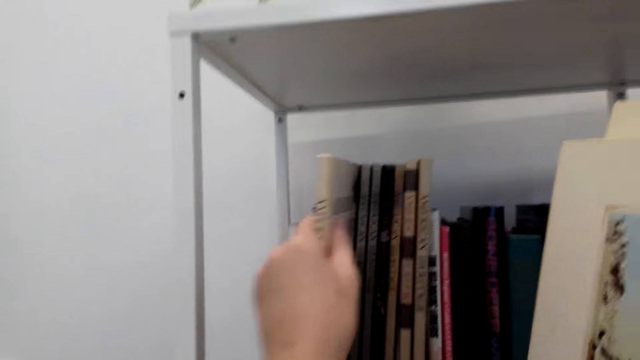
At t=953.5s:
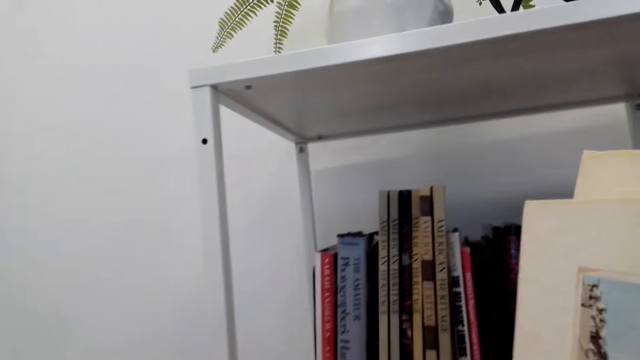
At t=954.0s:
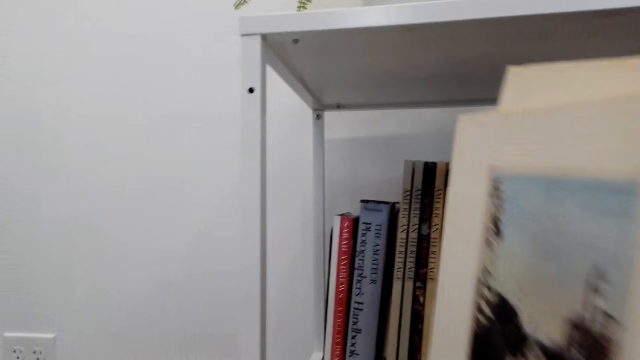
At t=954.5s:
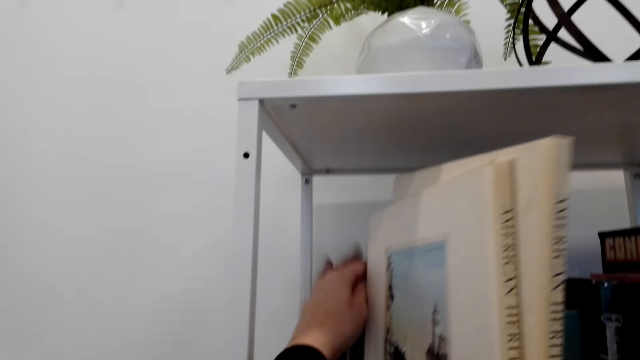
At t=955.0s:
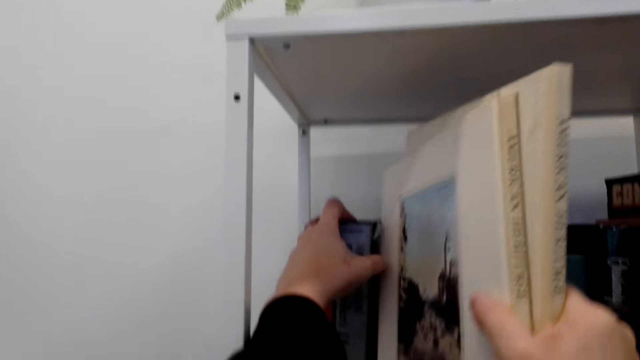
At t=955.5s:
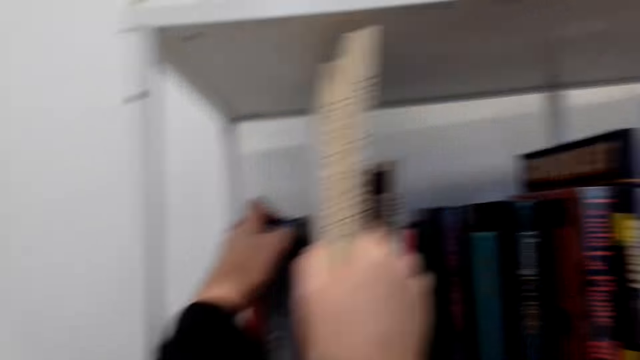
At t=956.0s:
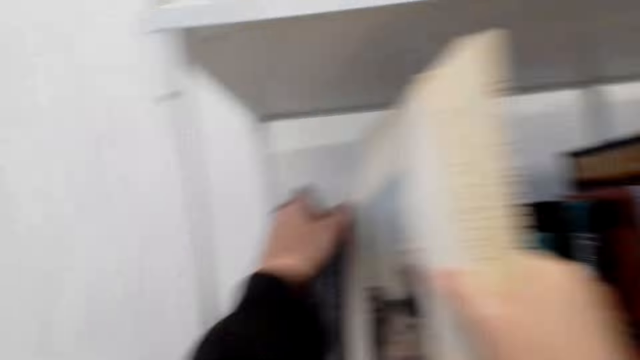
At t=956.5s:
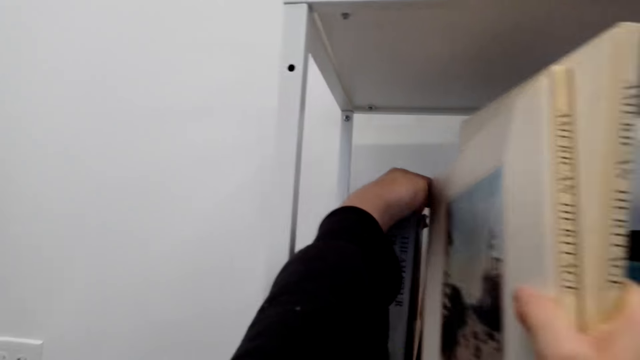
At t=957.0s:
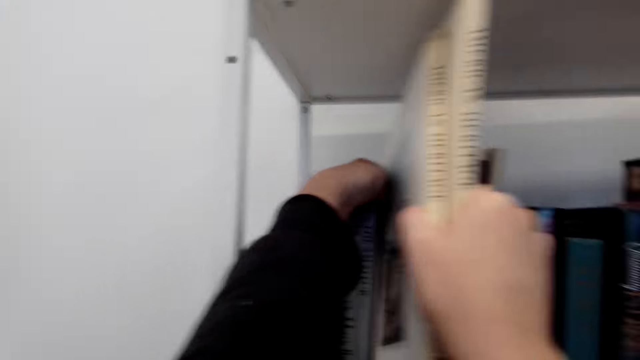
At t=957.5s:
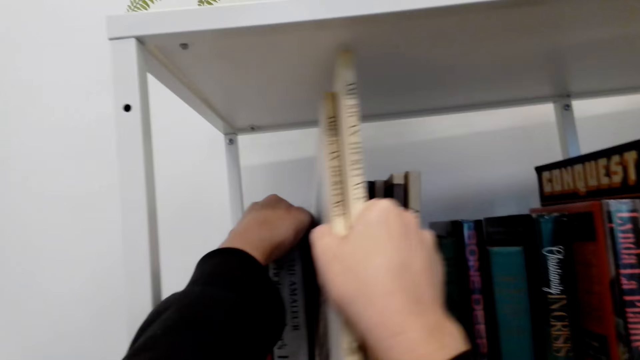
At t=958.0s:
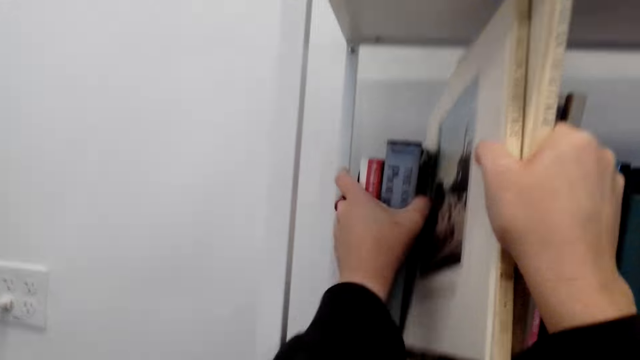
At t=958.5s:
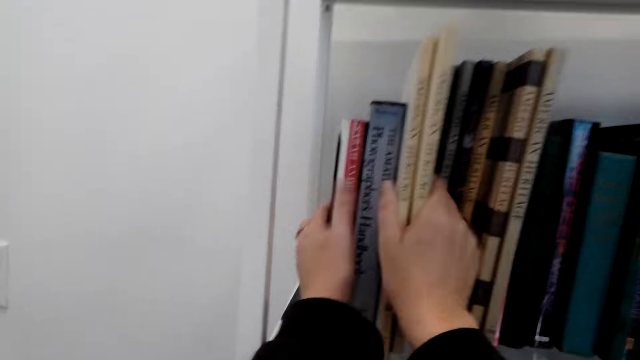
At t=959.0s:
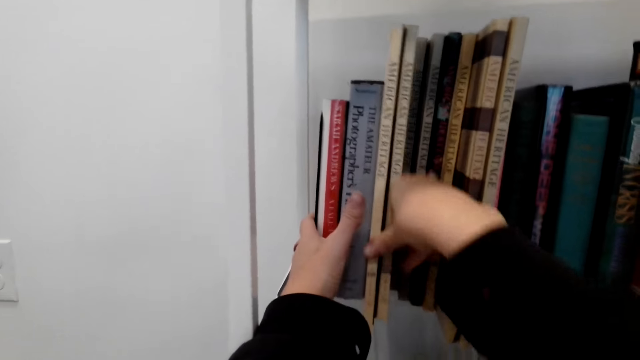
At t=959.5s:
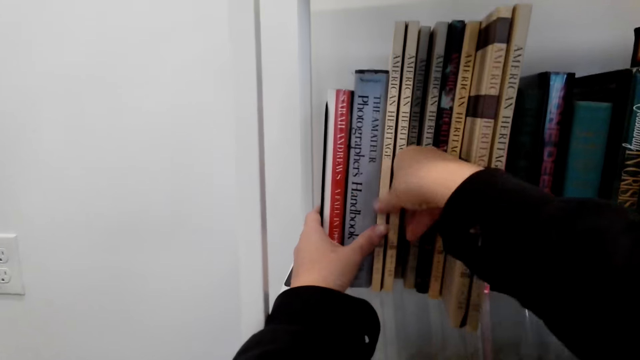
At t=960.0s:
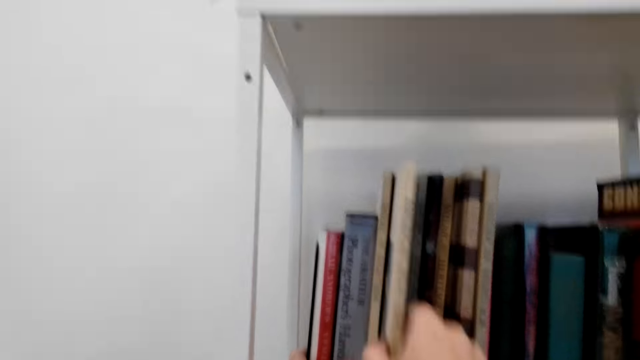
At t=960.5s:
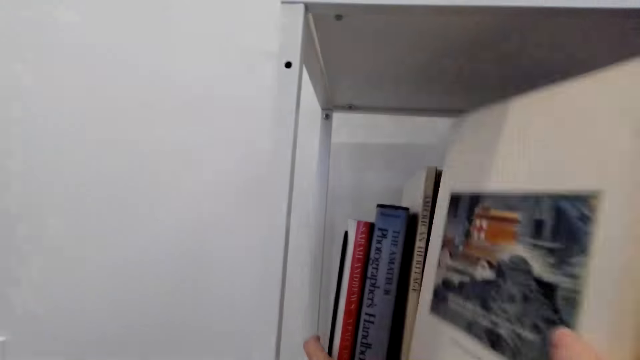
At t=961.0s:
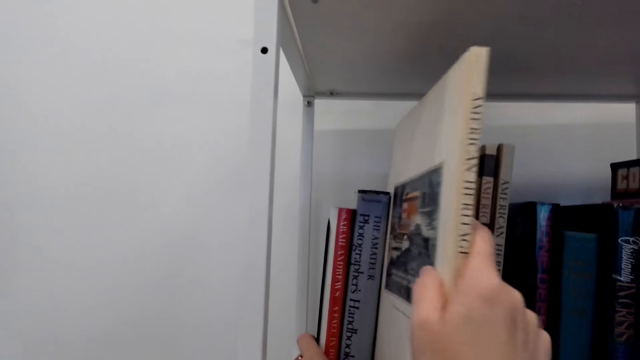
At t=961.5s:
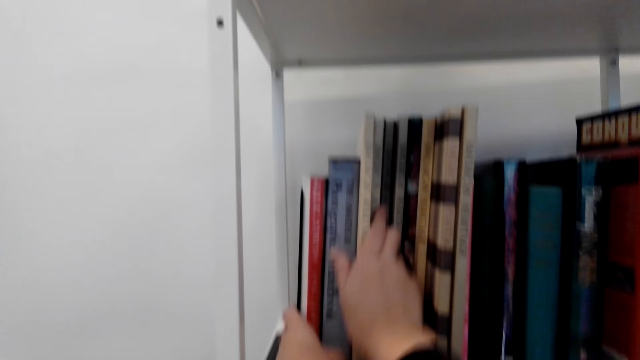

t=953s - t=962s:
The camera wearer arranges the books on the shelf. They put the books on the shelf.

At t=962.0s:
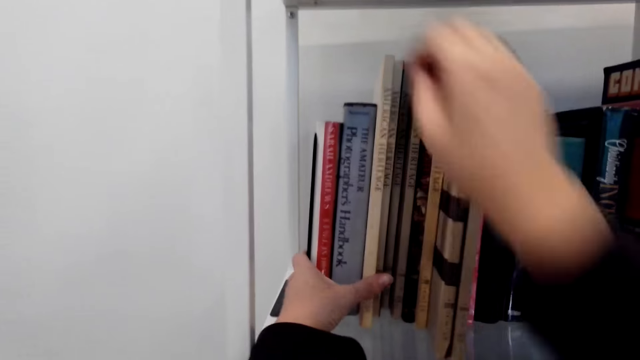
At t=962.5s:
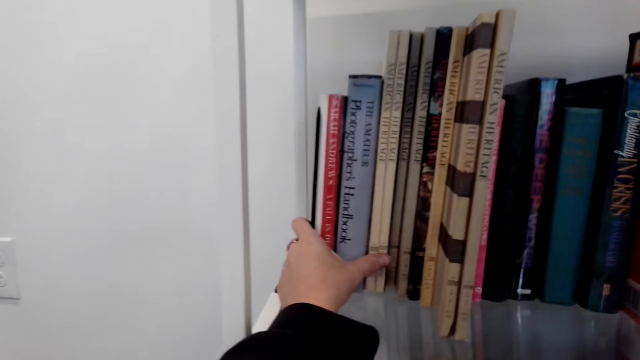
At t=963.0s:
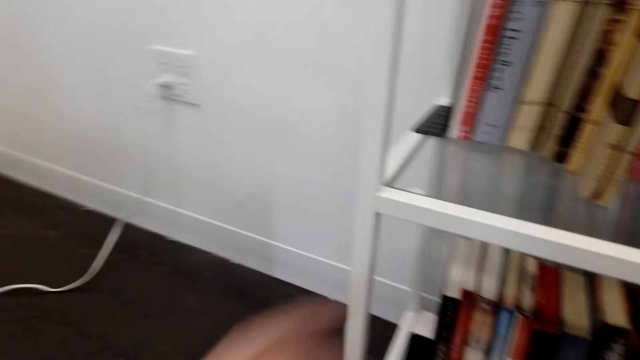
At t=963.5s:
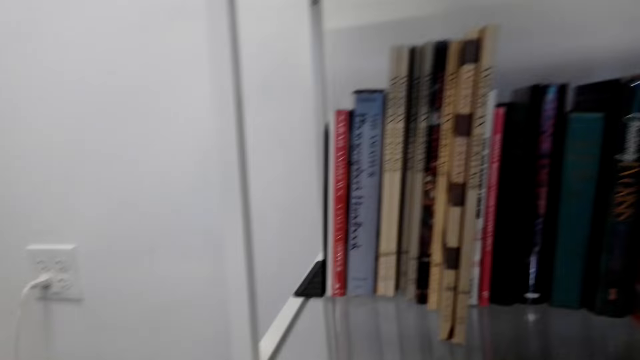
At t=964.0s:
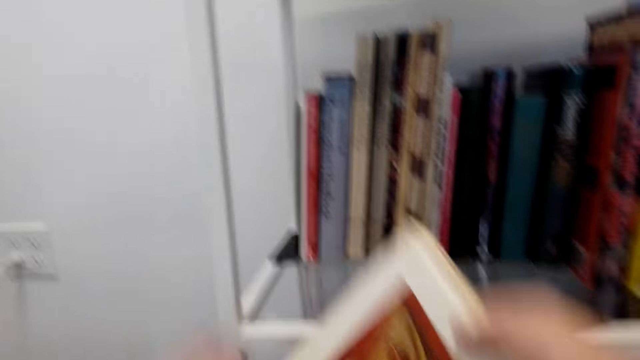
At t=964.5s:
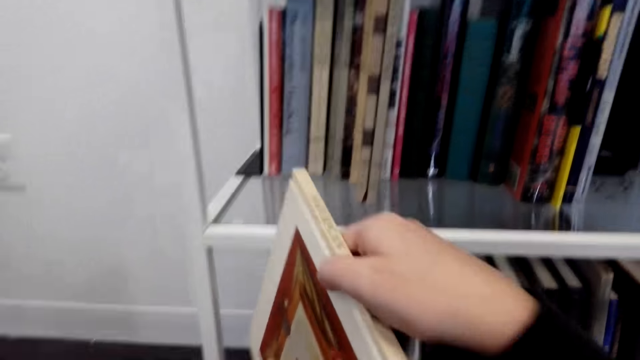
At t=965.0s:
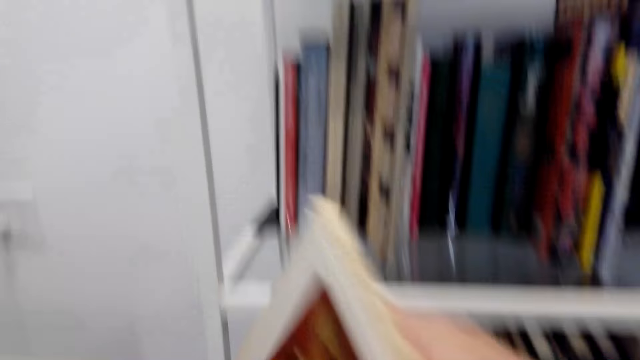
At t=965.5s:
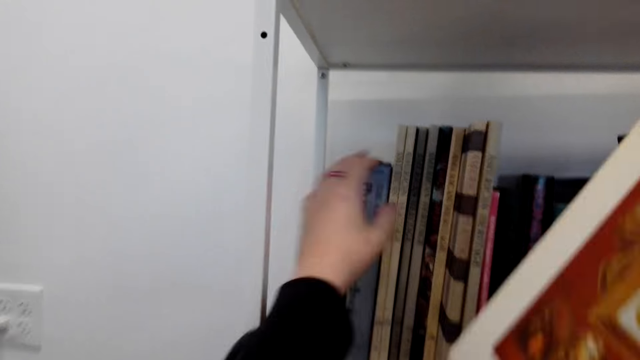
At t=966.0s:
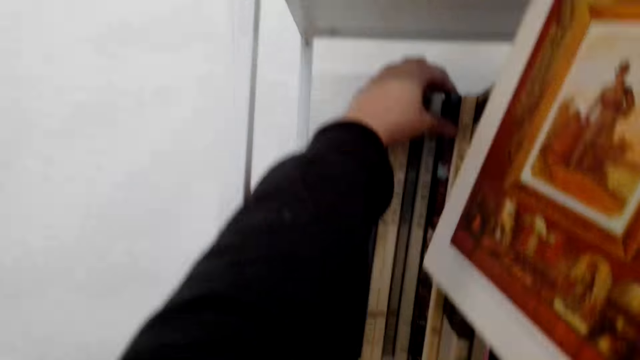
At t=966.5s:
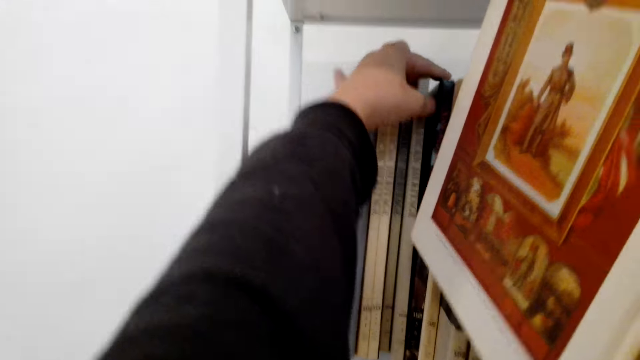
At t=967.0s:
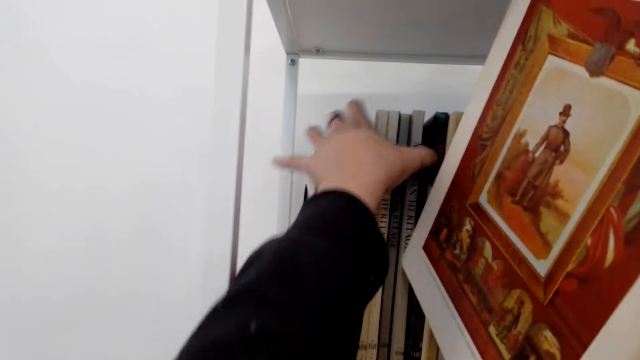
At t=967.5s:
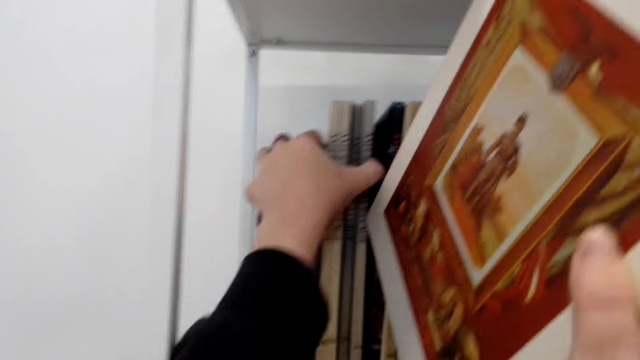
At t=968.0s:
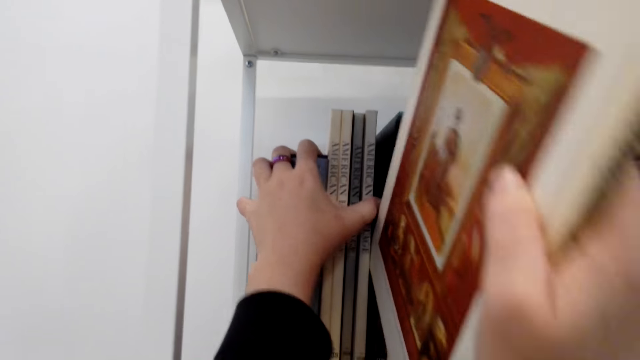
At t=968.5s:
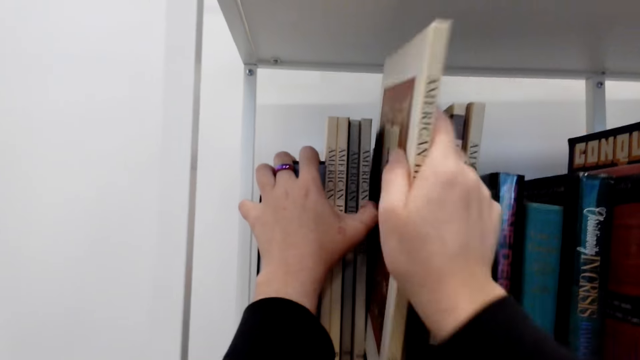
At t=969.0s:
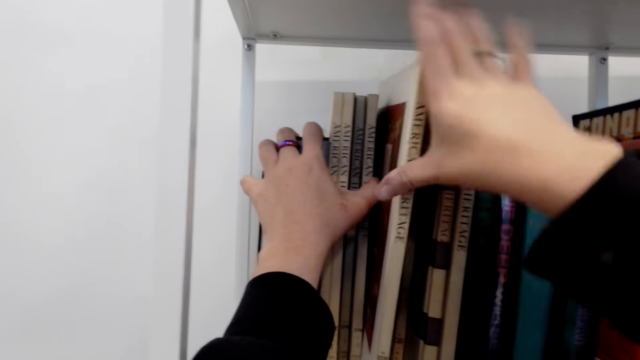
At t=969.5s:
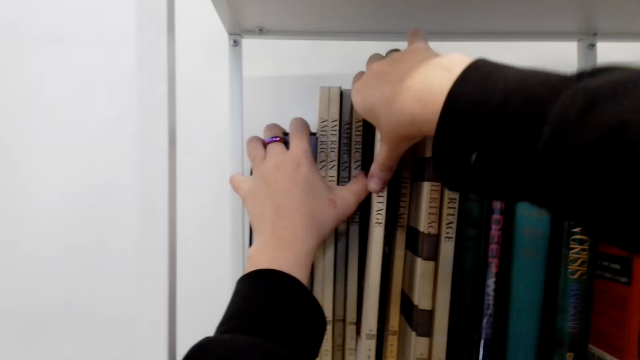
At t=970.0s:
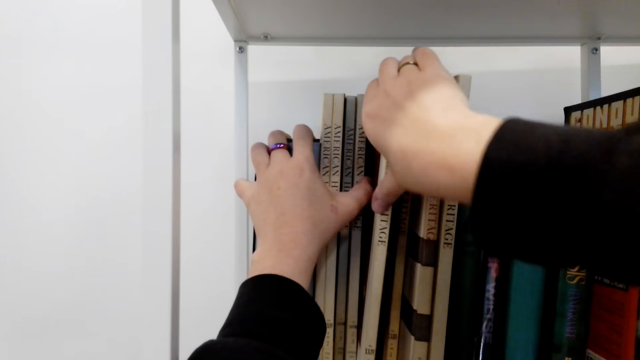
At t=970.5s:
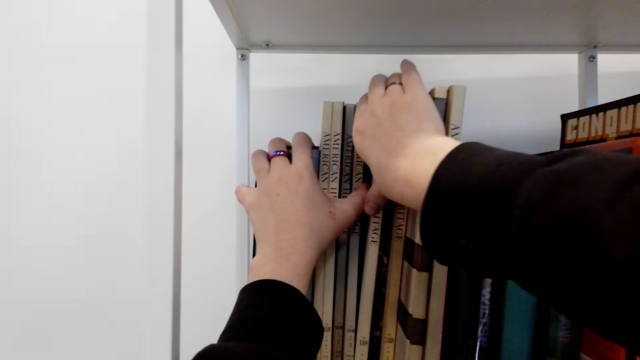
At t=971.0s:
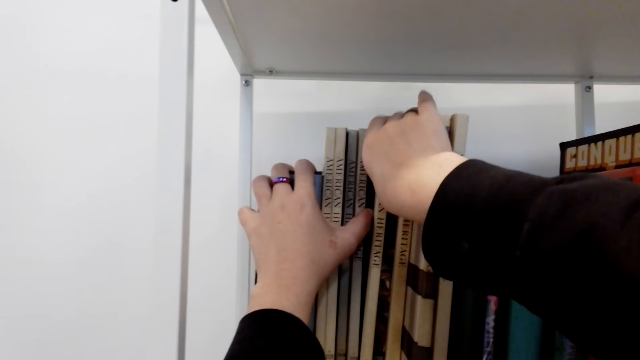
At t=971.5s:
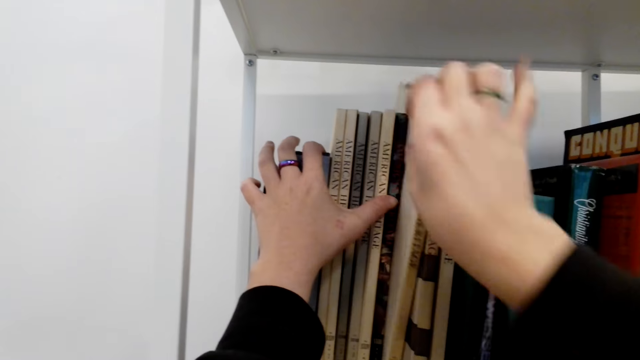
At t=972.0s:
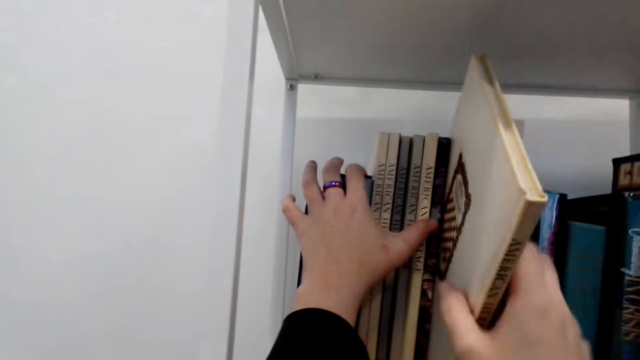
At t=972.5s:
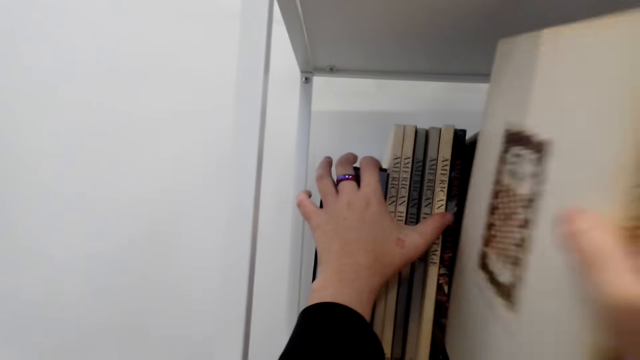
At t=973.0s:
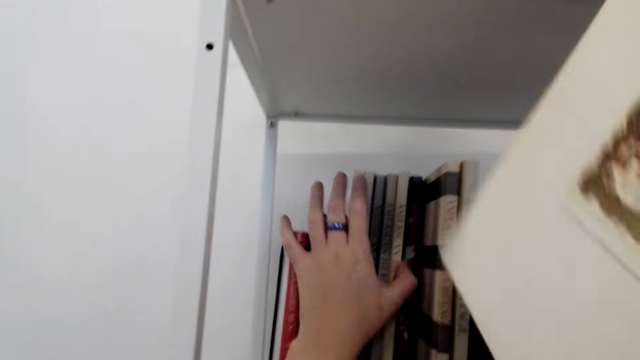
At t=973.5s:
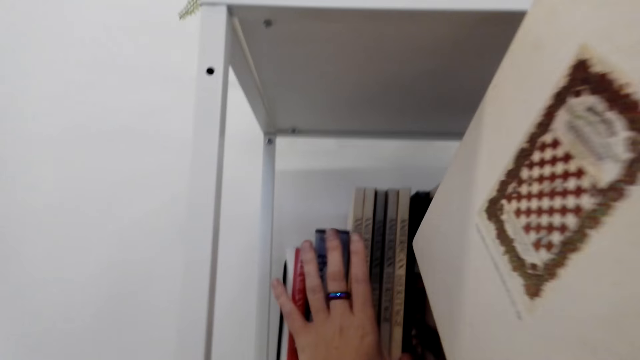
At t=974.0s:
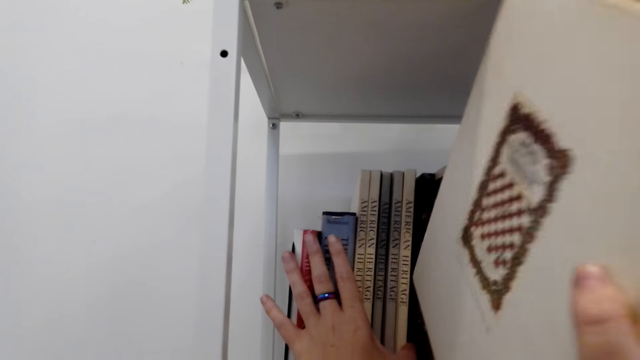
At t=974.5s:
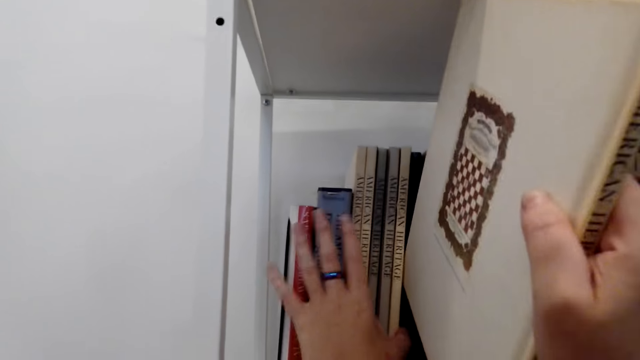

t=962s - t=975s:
The camera wearer looks at the books. They arrange the books on the shelf. They put the book on the shelf.
